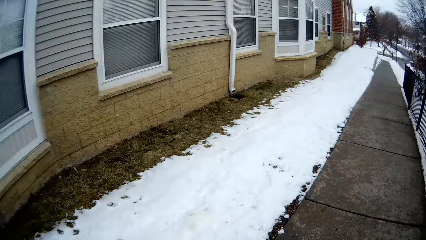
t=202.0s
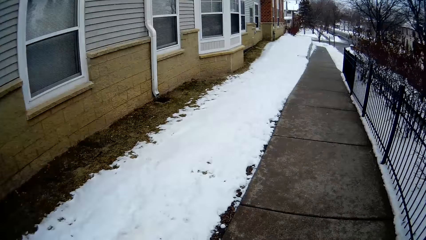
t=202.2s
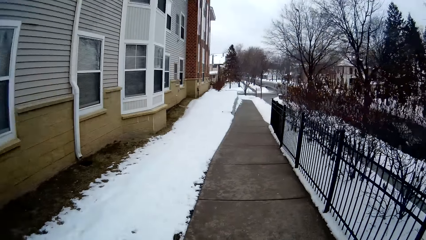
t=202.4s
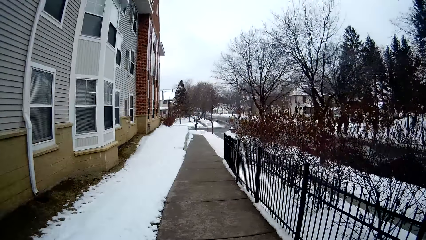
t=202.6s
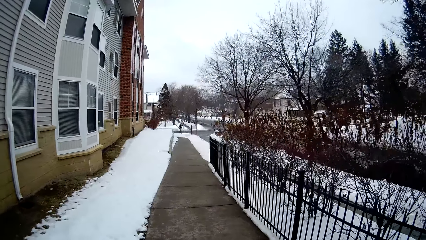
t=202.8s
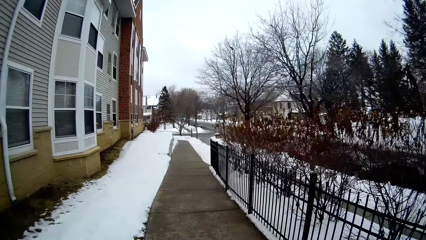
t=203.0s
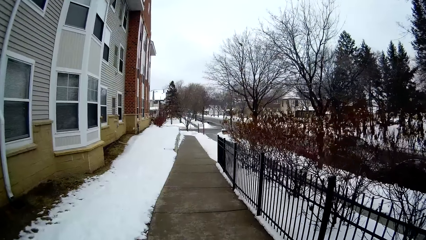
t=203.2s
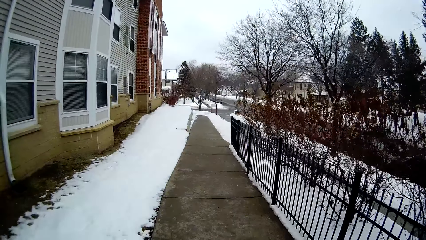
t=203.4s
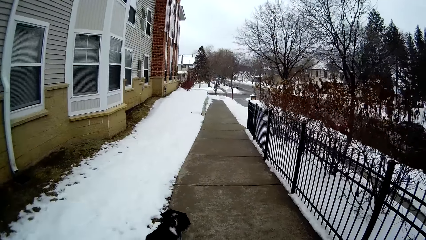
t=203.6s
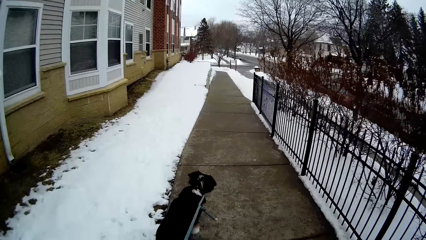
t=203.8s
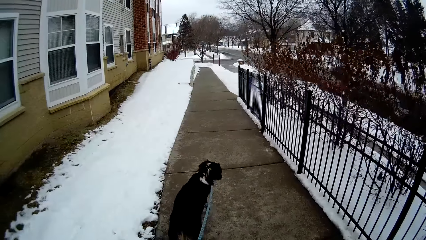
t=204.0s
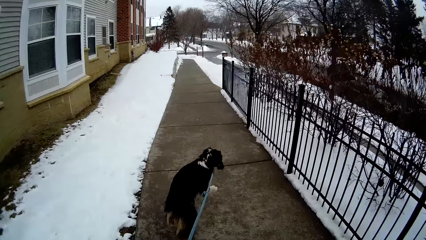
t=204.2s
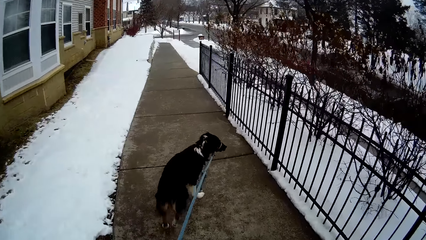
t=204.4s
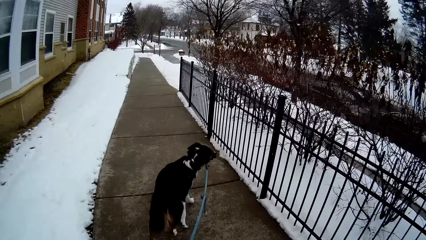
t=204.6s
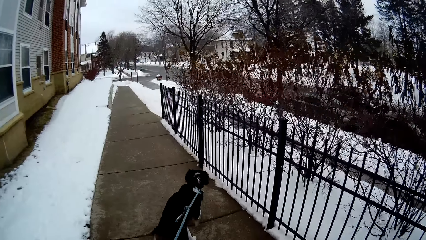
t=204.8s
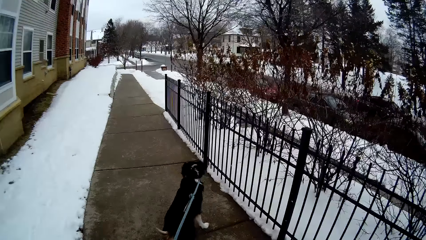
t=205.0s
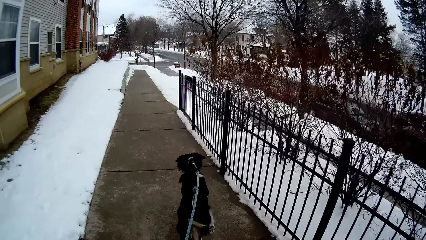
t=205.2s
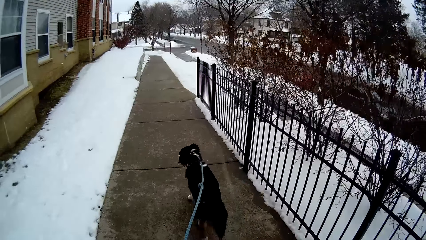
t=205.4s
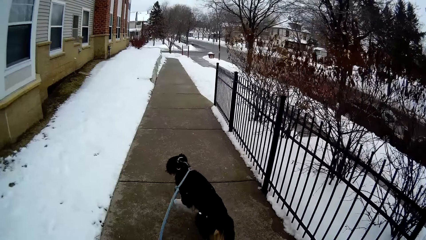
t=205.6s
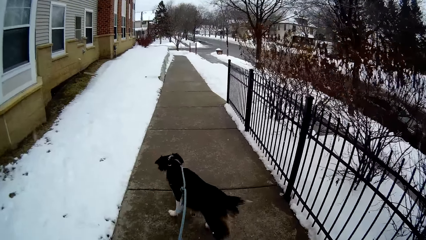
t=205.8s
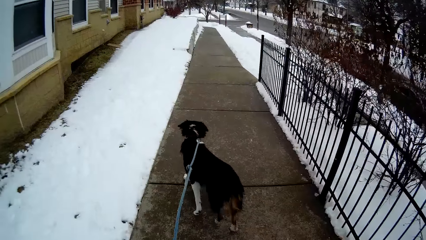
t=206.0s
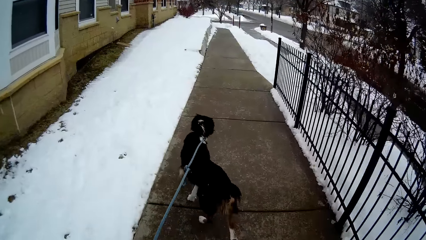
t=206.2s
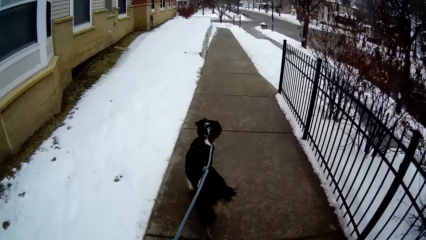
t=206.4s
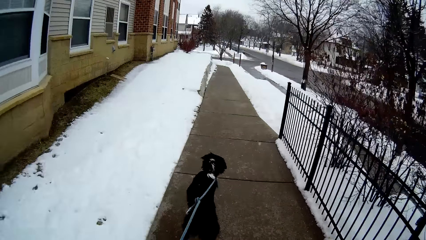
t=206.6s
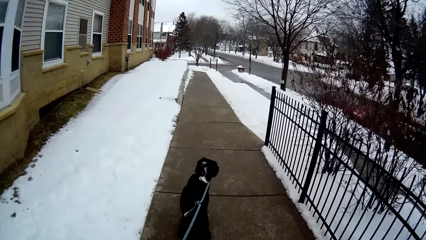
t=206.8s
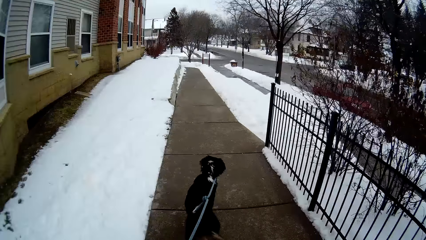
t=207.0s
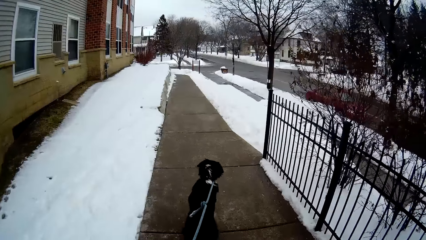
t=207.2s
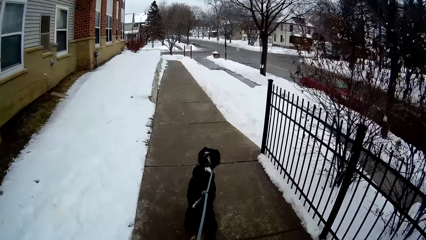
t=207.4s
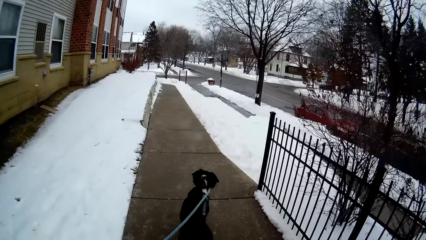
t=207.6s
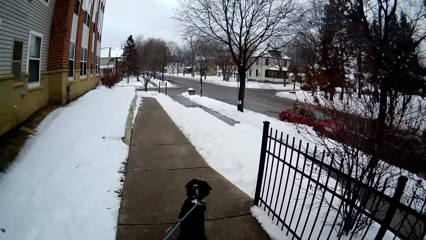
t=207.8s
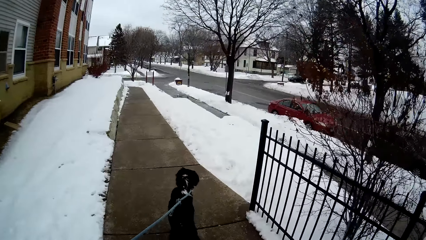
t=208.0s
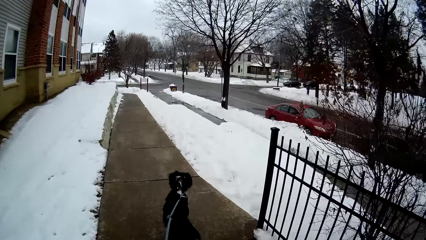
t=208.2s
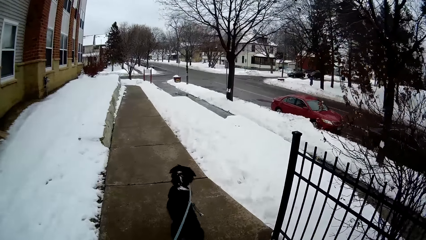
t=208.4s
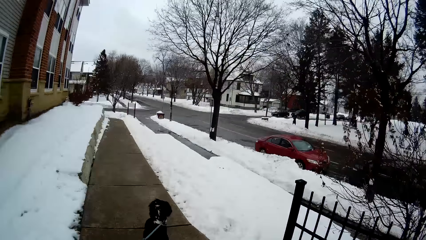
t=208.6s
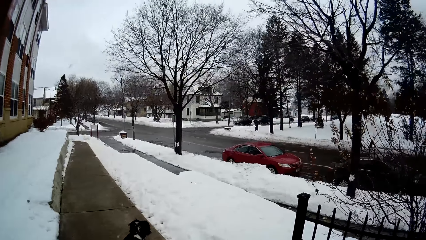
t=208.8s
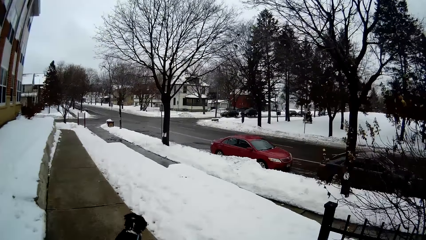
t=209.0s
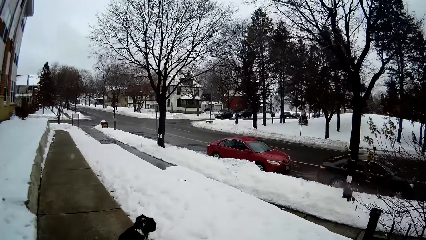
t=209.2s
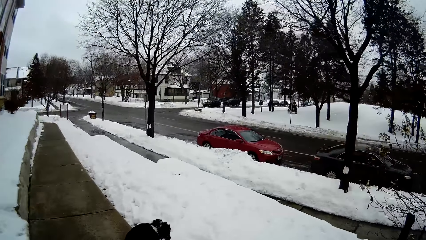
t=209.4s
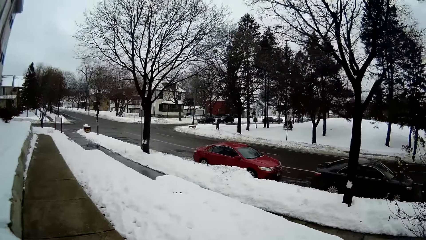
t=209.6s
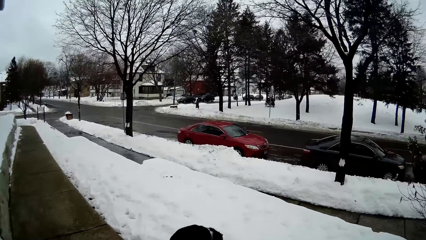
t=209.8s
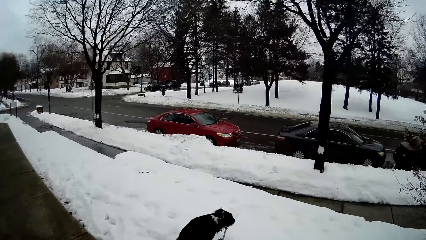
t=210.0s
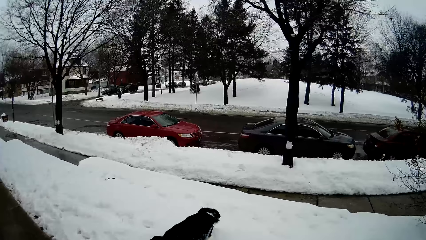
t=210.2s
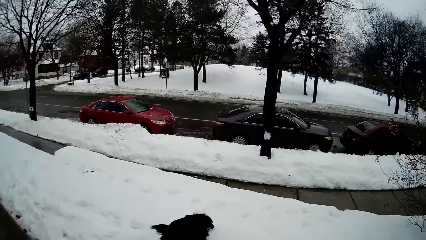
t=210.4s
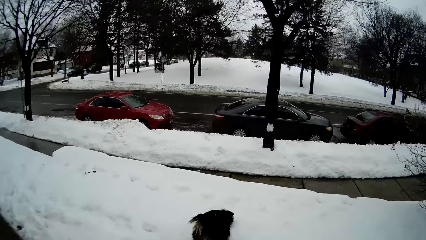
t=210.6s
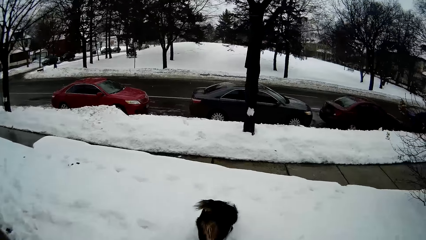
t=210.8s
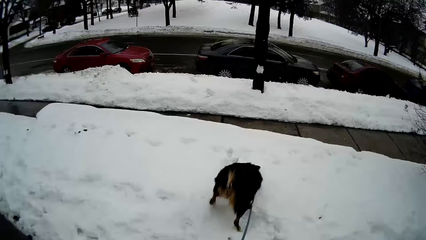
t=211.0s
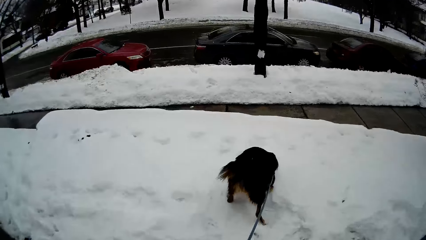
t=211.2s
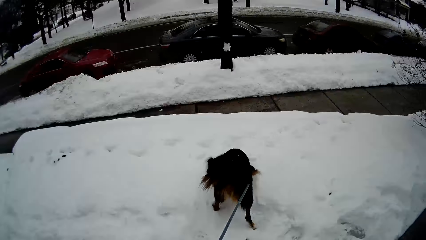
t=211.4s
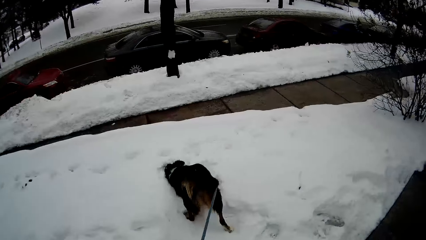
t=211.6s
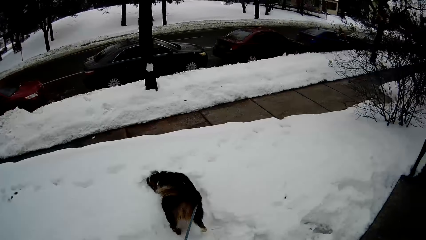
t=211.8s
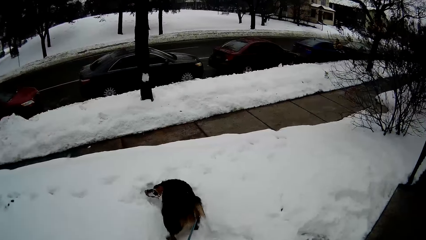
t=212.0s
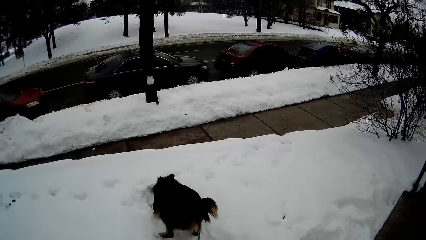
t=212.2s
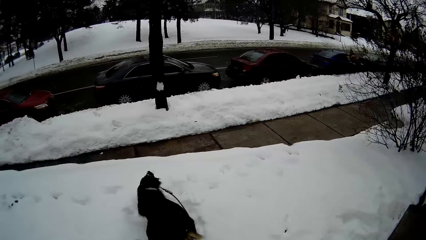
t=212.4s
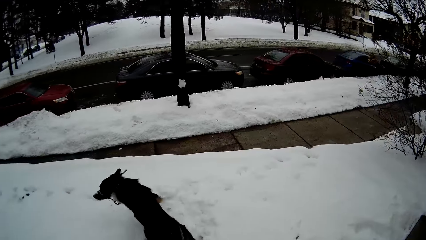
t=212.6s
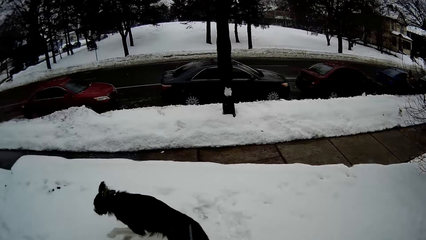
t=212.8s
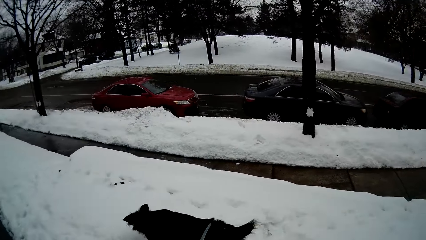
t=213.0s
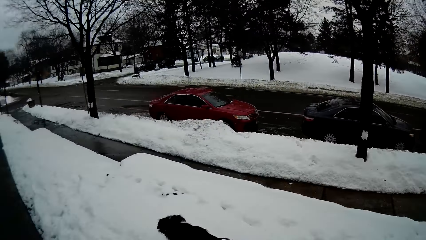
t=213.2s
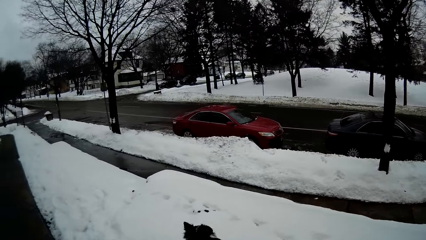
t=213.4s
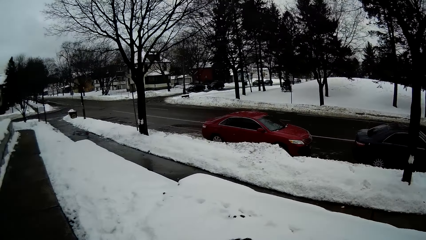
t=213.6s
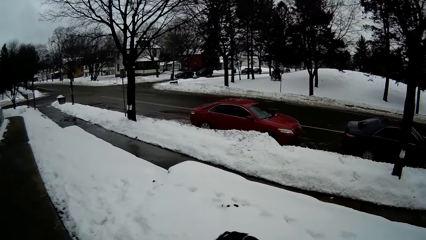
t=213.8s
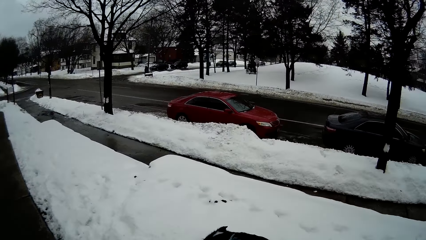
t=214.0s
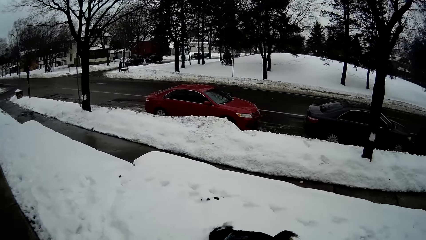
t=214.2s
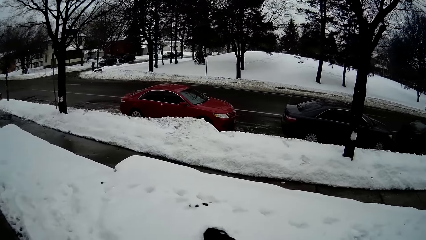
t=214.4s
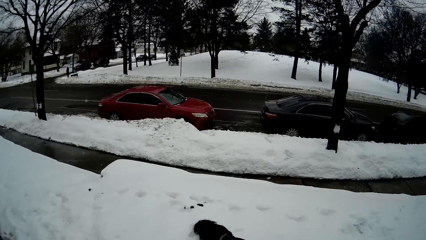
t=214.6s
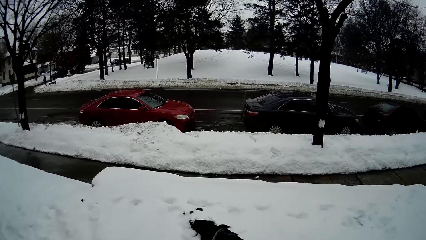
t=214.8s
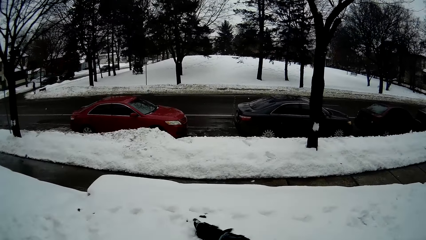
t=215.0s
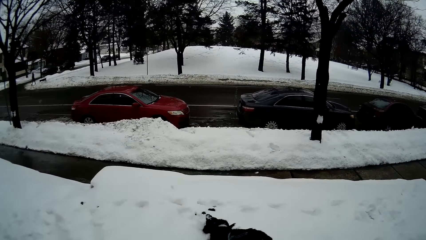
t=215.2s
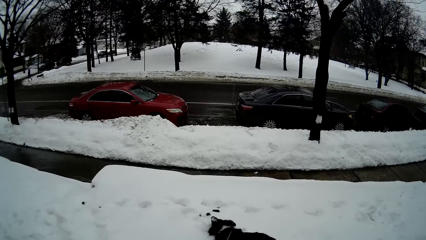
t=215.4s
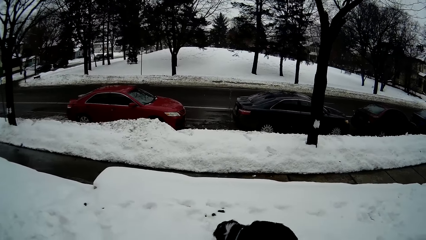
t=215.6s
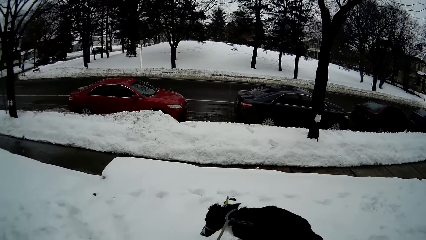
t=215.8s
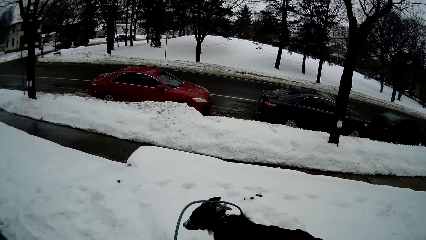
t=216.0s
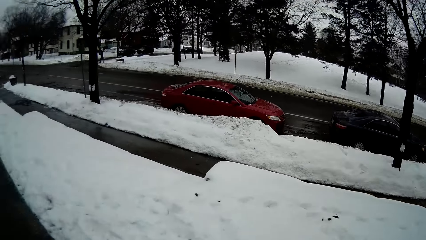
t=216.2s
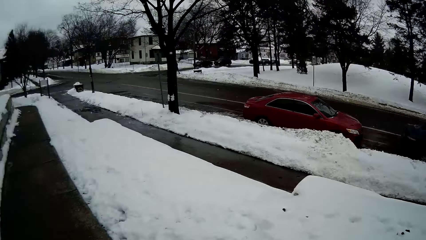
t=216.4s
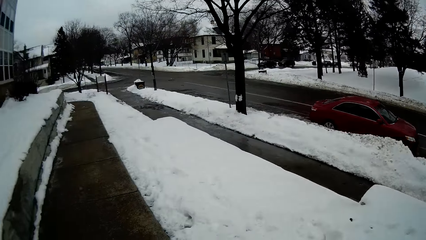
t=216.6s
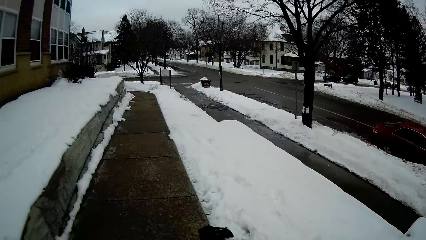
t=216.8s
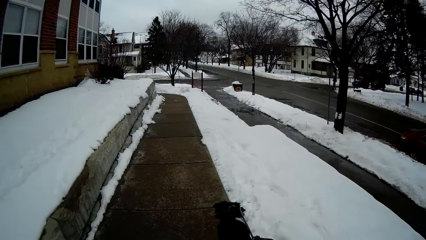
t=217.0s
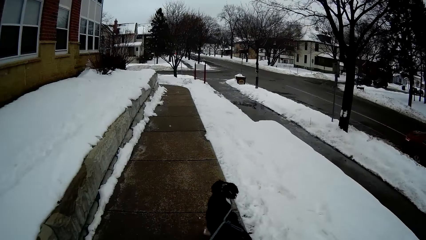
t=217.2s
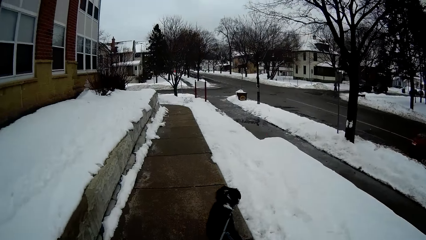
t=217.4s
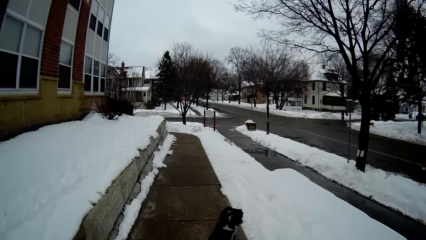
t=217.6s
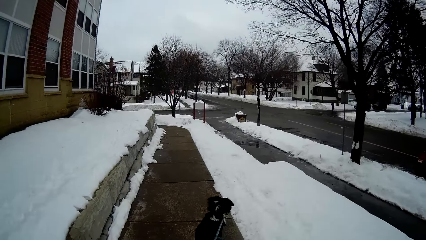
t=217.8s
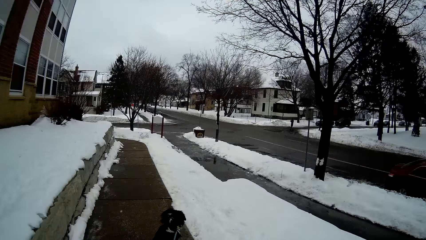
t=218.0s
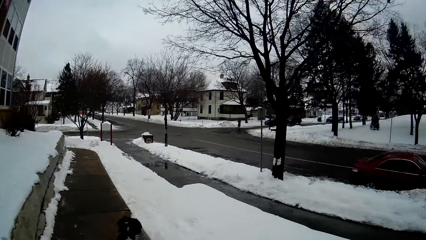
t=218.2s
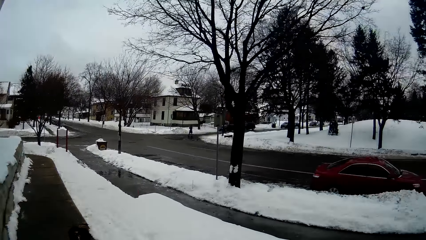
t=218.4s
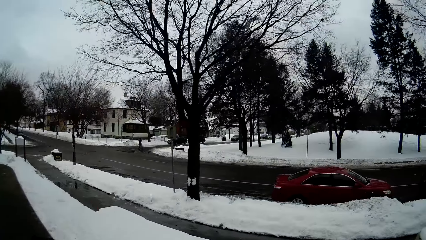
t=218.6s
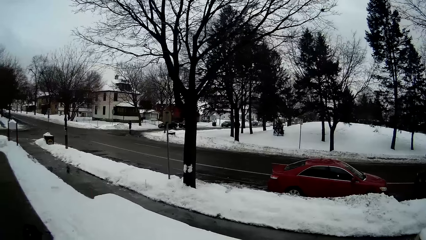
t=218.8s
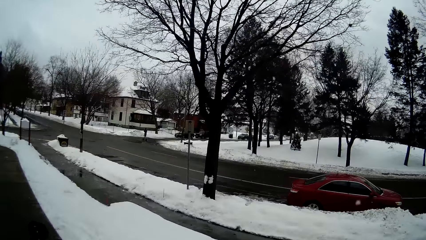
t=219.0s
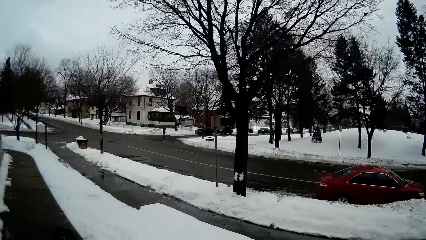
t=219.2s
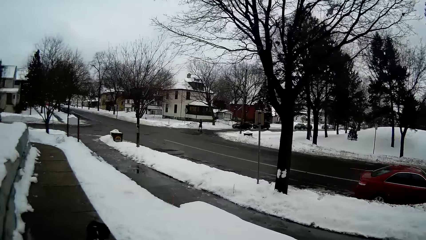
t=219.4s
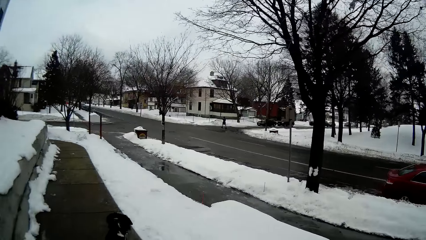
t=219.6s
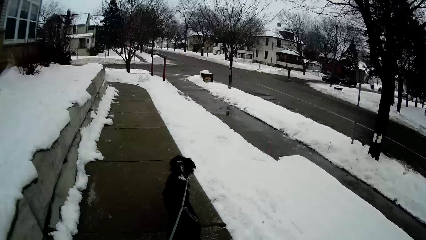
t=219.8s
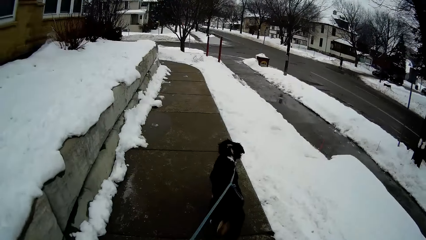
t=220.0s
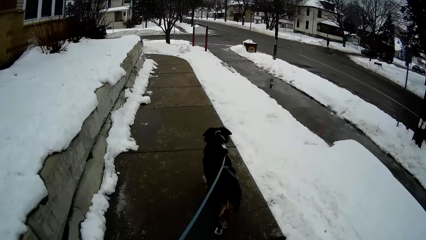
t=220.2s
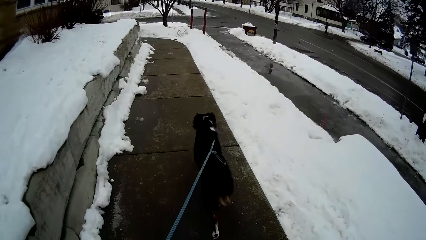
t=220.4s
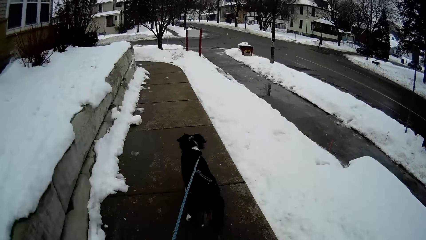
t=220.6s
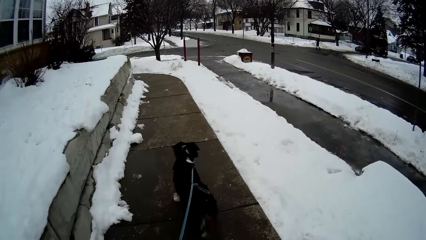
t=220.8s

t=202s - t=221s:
The camera wearer walks through a veranda. The dog walks through the veranda. The camera wearer walks on the pavement with the dog. The dog rumples her head through a pile of snow on the ground. The camera wearer walks through the veranda. The dog walks through the veranda.
